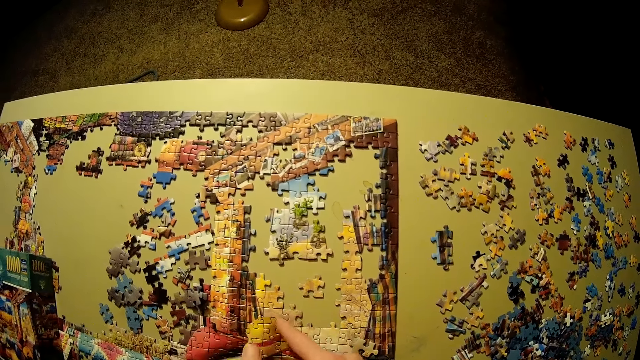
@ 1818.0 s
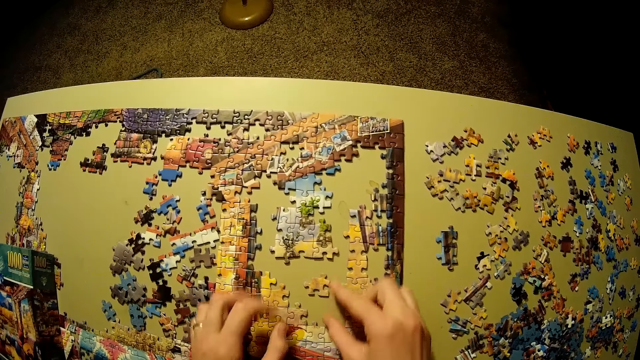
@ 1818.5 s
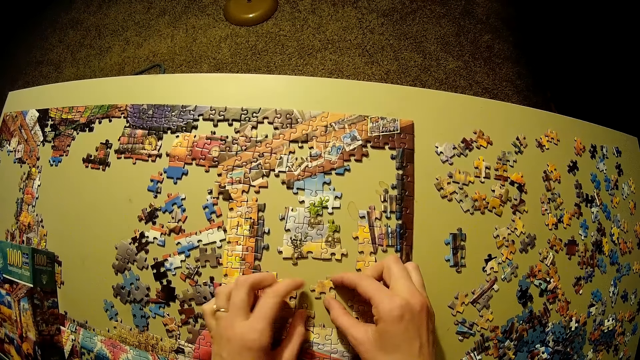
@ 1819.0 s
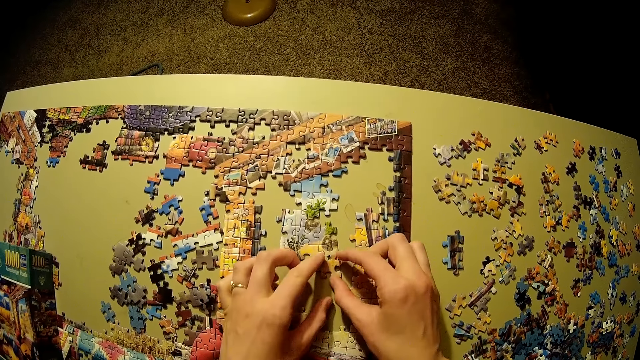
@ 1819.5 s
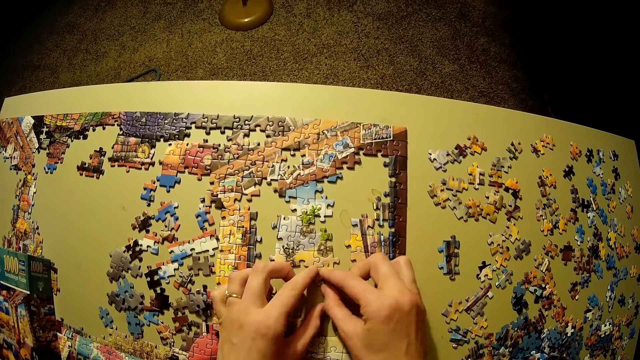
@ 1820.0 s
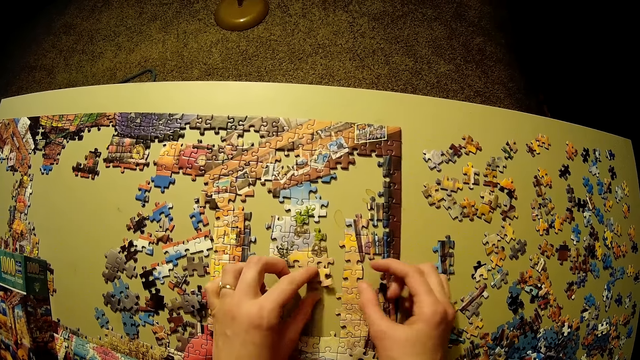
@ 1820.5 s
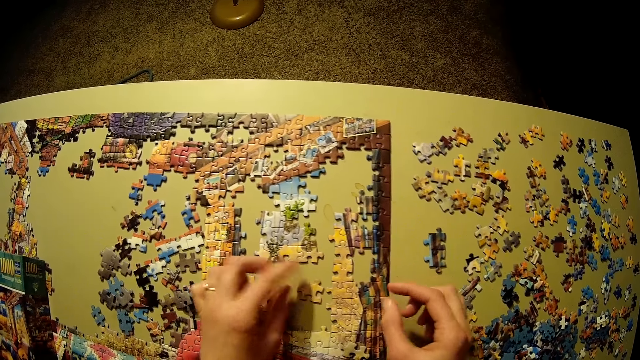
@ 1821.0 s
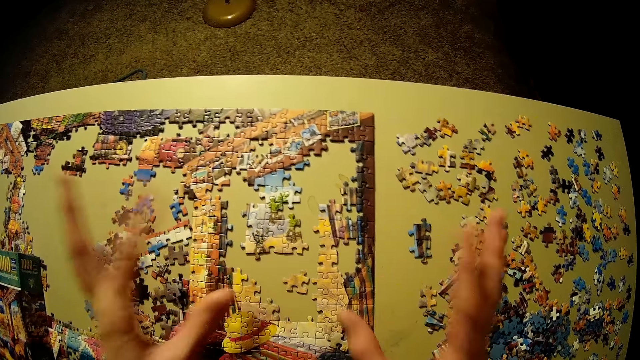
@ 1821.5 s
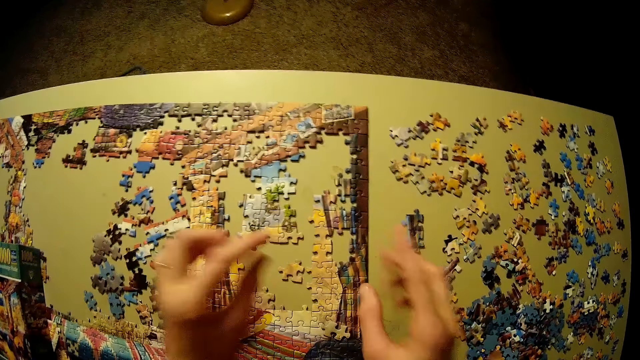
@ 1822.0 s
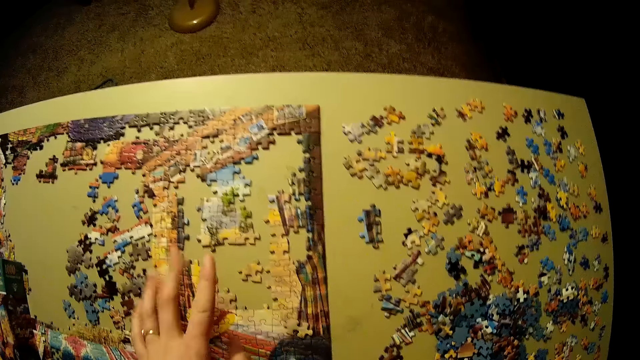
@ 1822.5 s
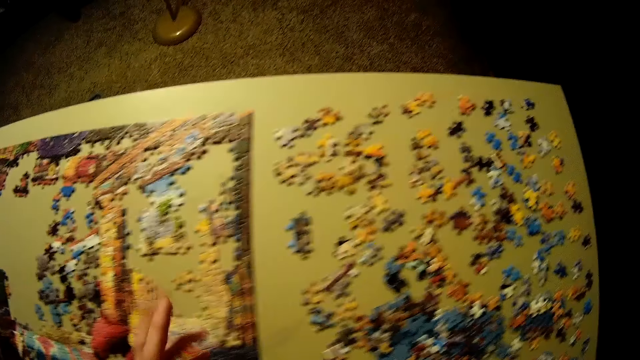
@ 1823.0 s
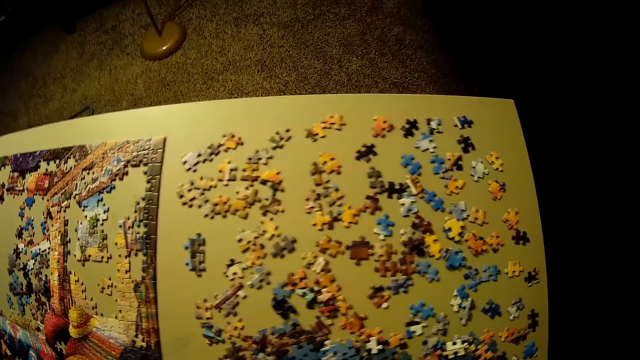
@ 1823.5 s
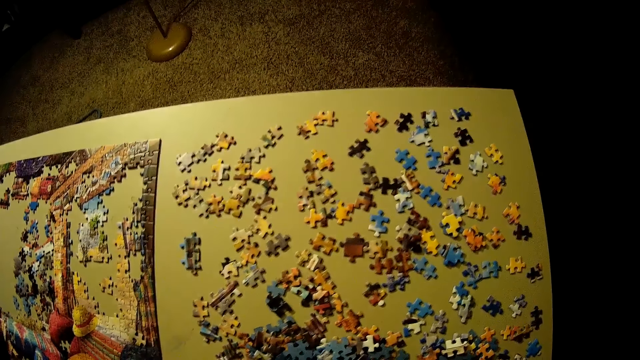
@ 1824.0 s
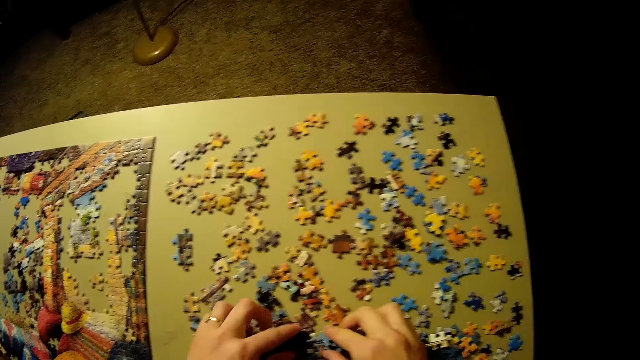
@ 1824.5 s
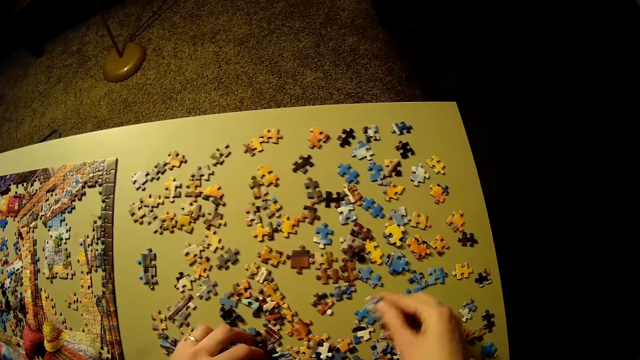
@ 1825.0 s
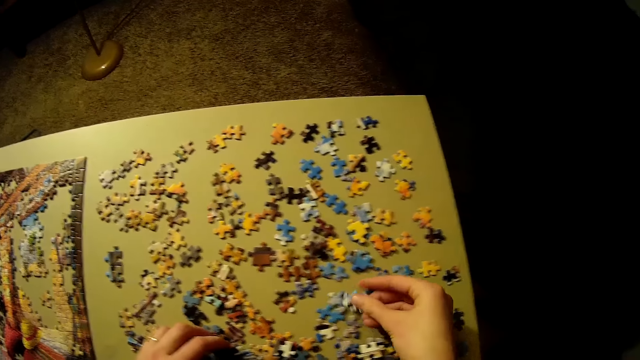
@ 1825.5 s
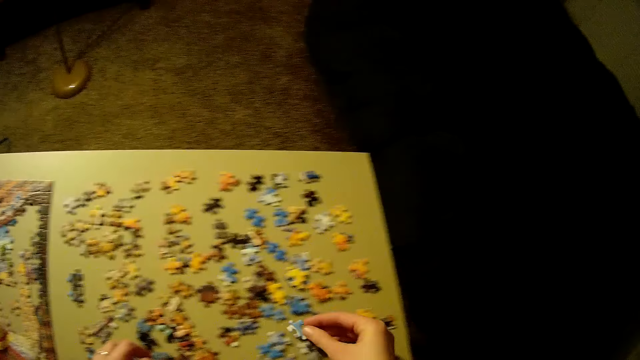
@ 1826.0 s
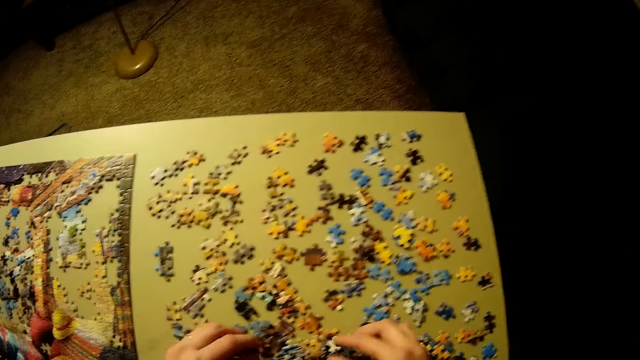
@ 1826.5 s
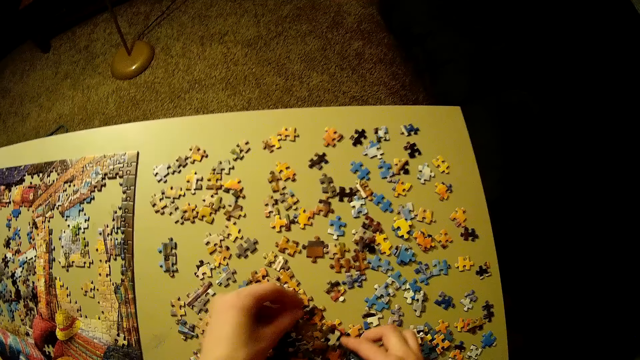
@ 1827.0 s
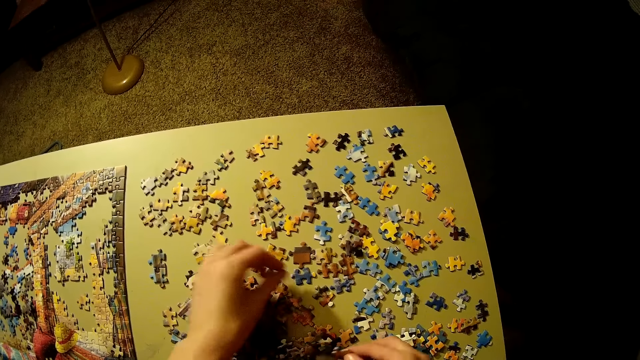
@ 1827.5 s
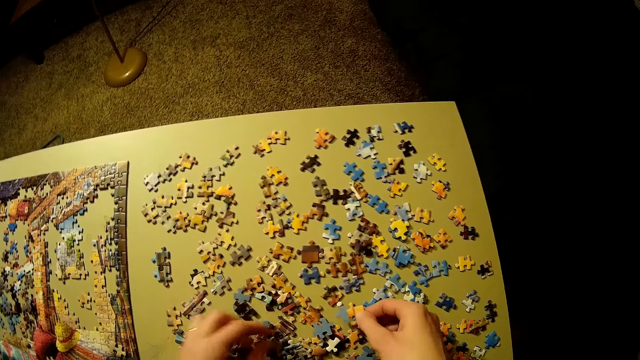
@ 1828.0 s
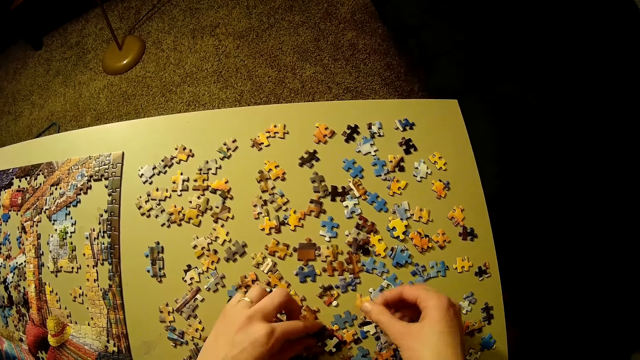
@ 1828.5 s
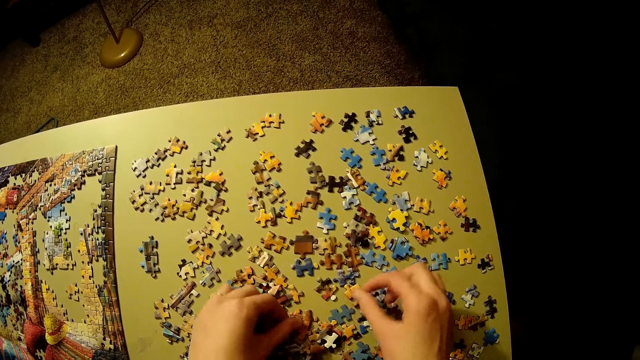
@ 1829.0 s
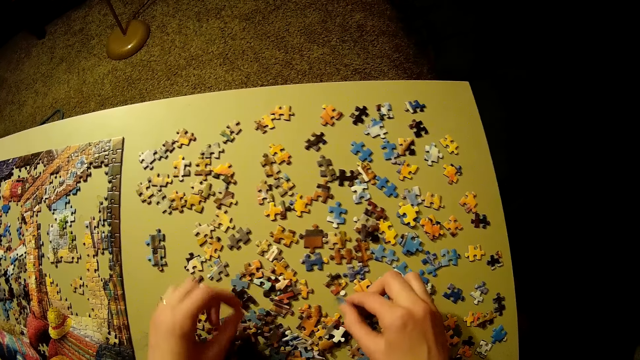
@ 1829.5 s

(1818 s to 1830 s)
The camera wearer lifts his hands. He picks the puzzle pieces. He puts the puzzle pieces on the table. He picks the puzzle pieces.

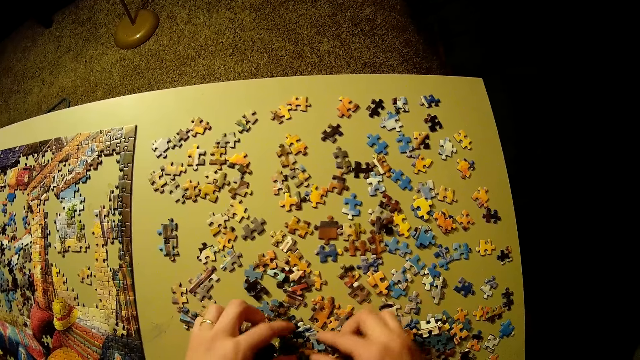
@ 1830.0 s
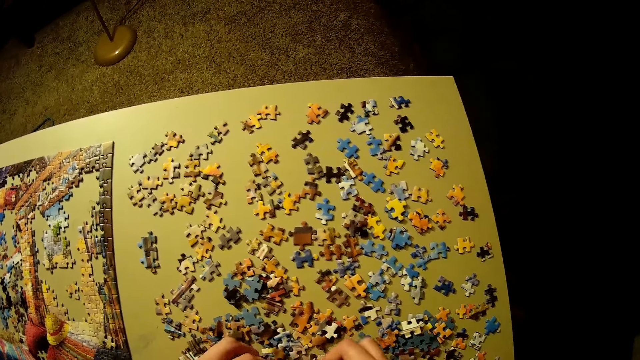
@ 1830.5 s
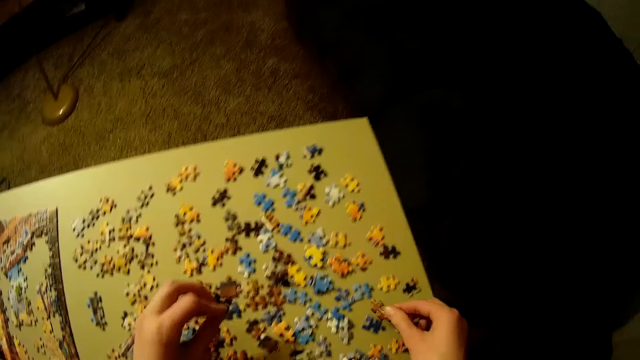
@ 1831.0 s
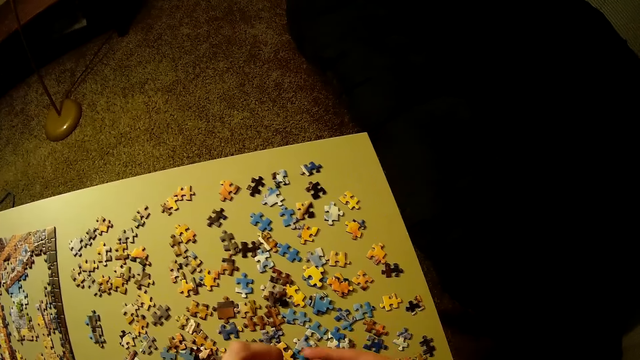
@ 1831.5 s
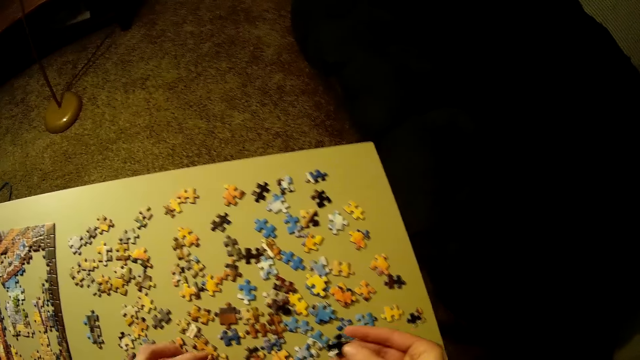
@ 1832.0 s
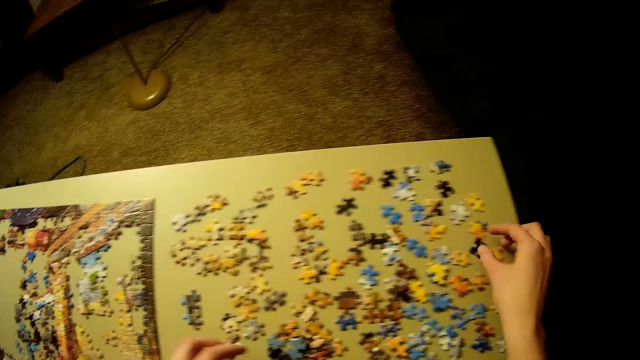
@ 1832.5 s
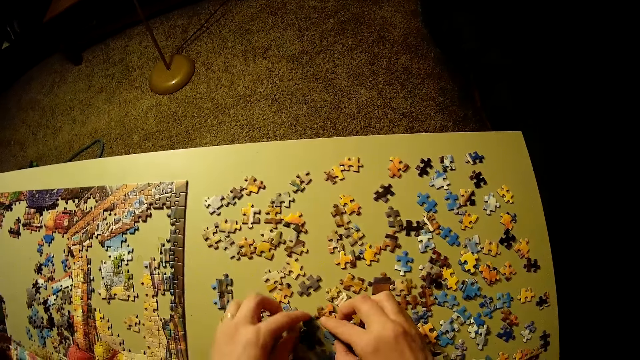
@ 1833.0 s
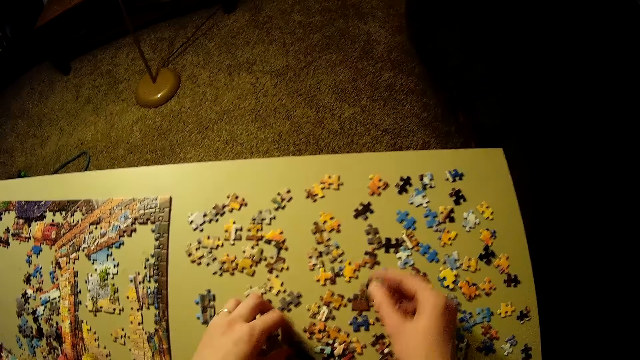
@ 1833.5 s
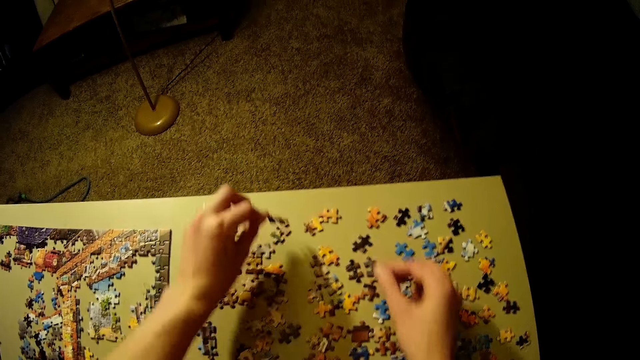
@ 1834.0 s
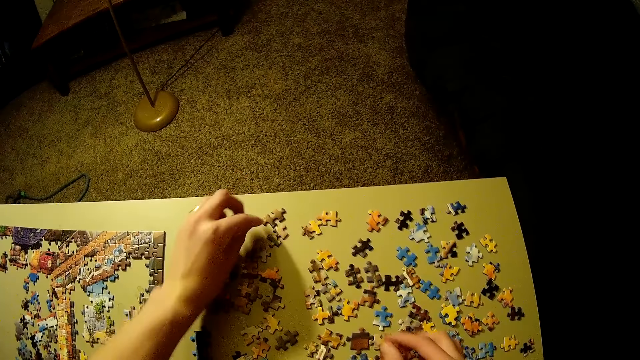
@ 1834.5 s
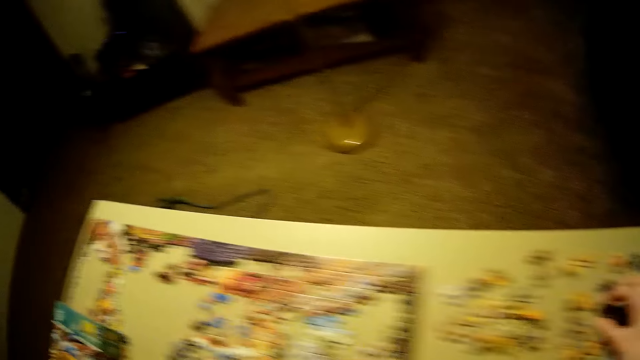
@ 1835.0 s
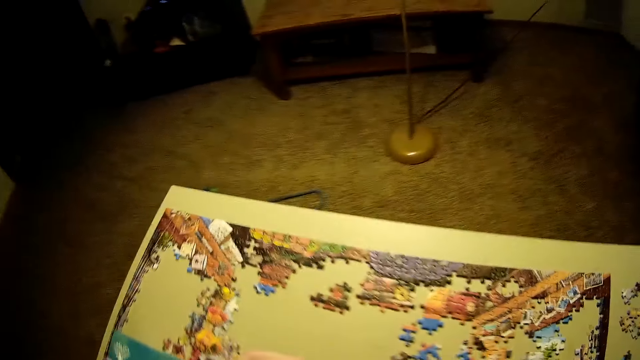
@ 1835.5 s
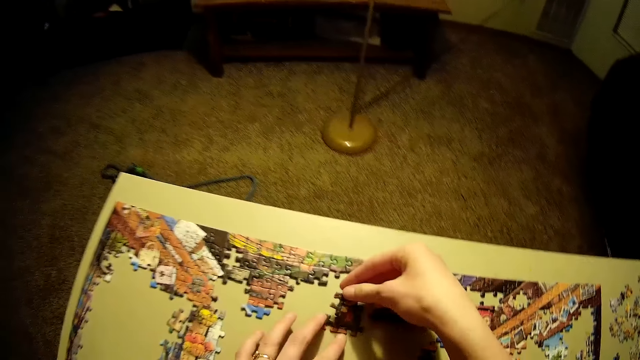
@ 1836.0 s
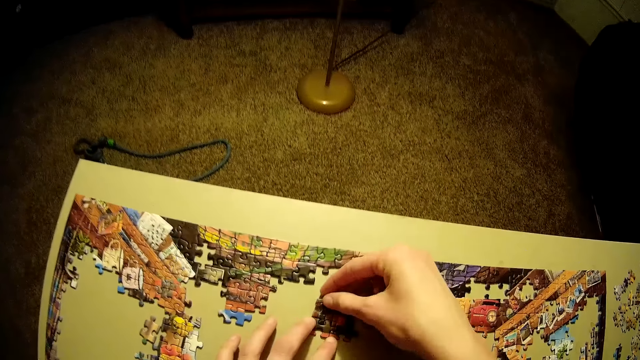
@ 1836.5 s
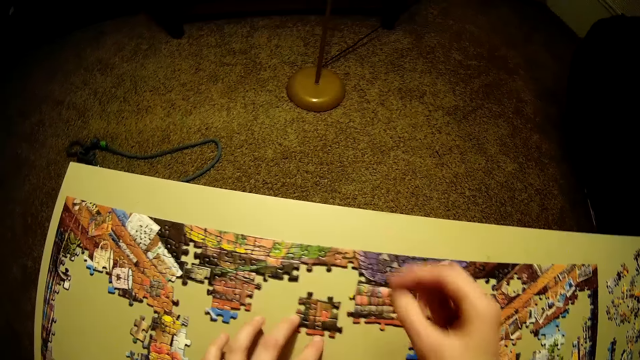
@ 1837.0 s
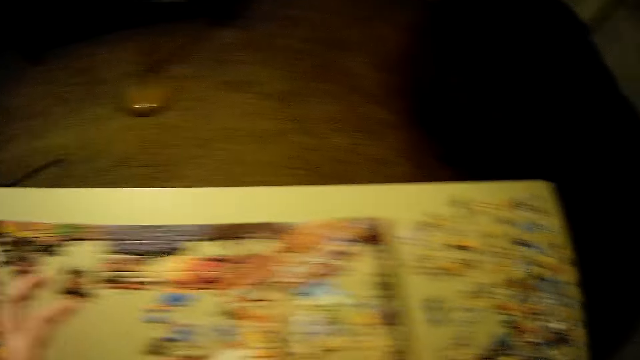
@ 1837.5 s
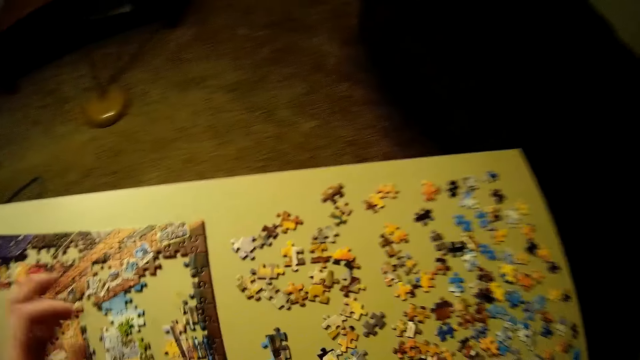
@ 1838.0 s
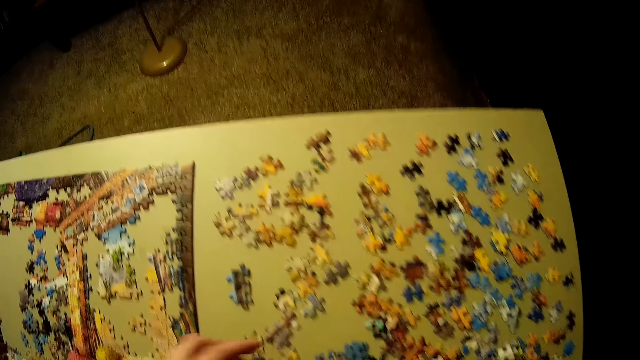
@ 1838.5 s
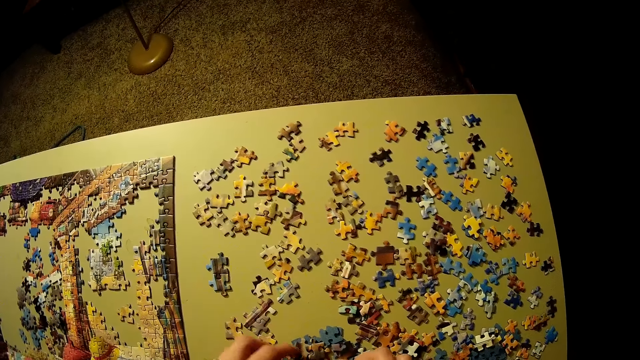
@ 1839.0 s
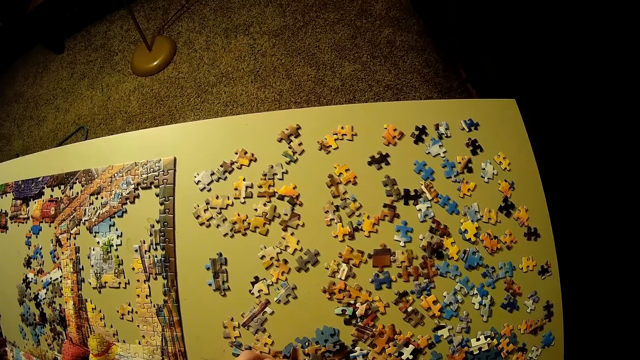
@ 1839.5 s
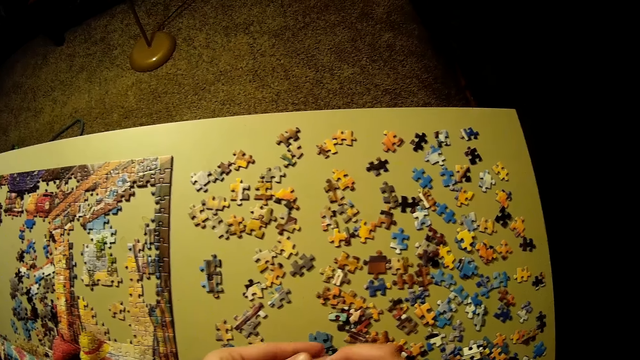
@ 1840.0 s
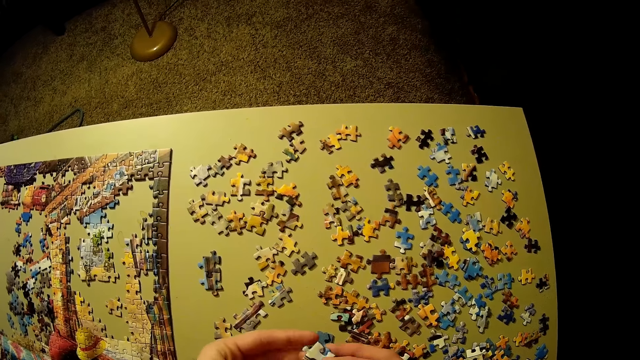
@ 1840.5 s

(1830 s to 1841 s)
The camera wearer puts the puzzle pieces on the table. They pick up another piece of the puzzle on the table. They place the piece of the puzzle on the table. They fix the puzzle pieces.
